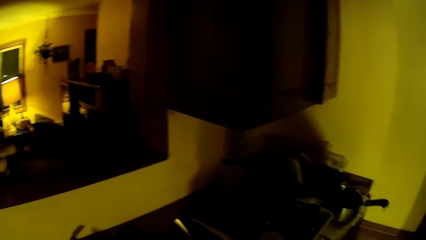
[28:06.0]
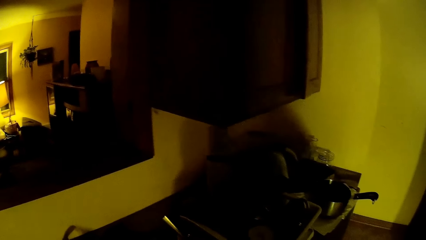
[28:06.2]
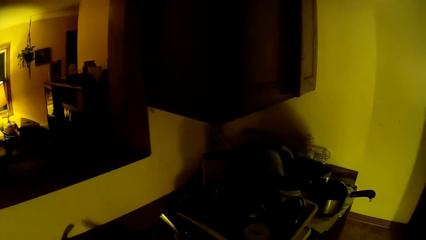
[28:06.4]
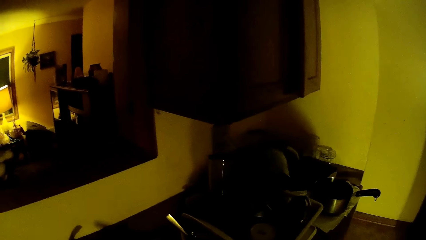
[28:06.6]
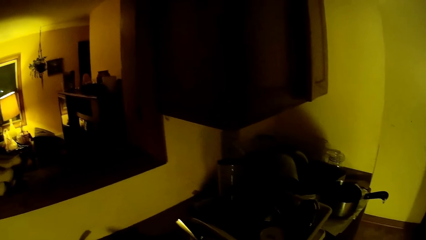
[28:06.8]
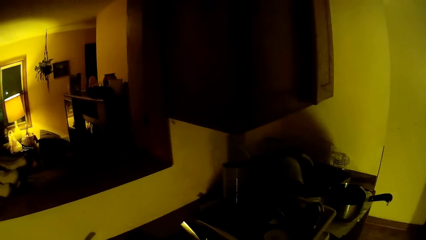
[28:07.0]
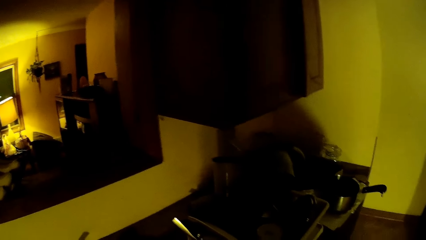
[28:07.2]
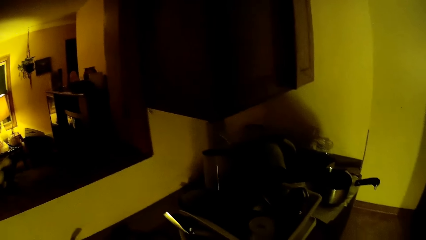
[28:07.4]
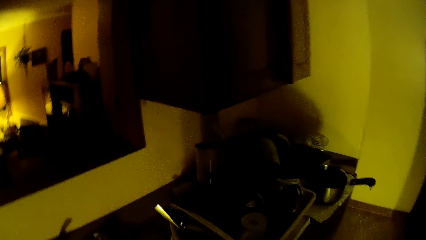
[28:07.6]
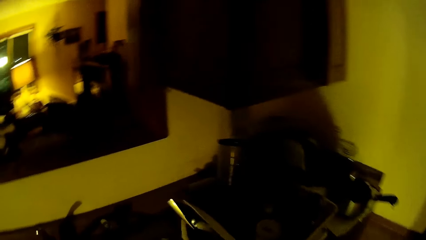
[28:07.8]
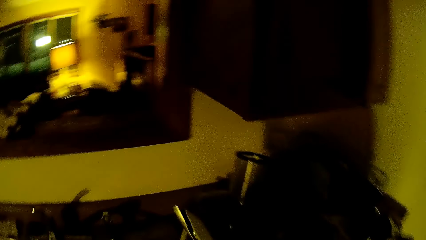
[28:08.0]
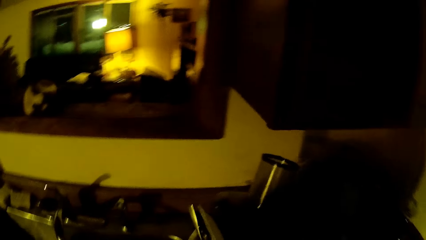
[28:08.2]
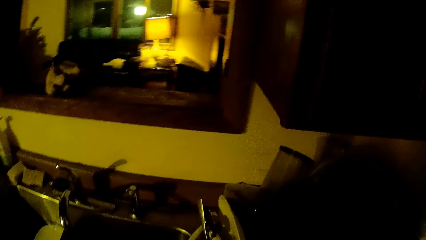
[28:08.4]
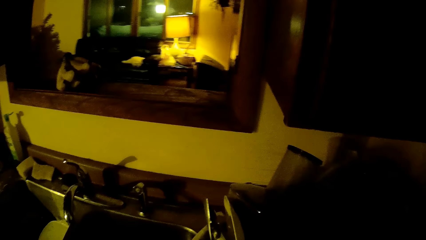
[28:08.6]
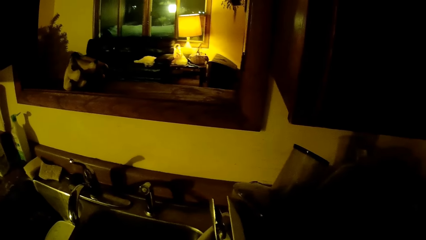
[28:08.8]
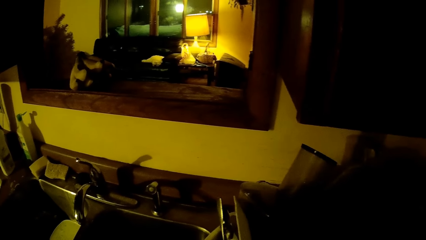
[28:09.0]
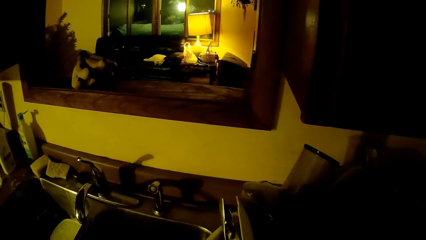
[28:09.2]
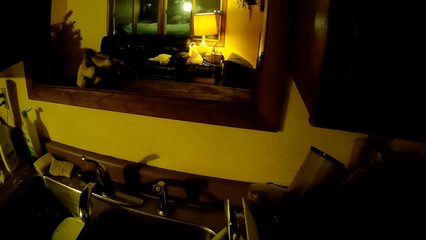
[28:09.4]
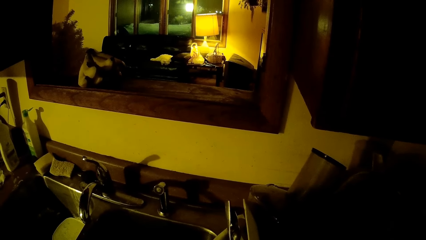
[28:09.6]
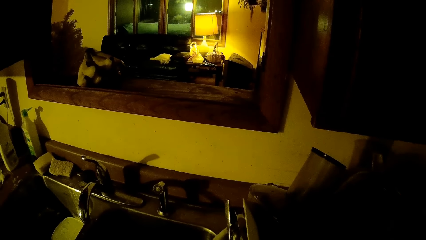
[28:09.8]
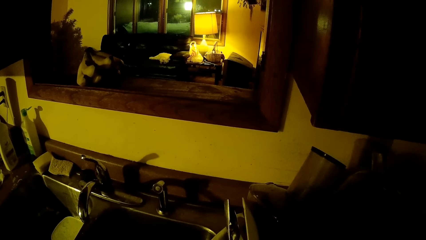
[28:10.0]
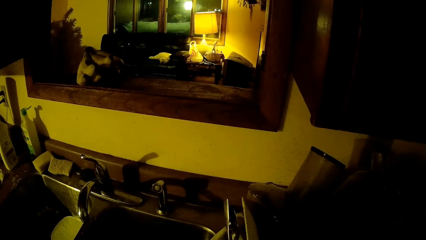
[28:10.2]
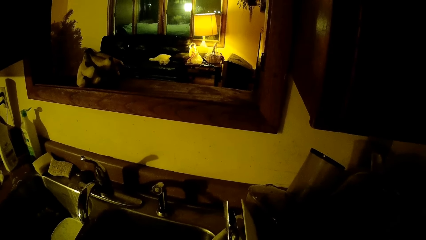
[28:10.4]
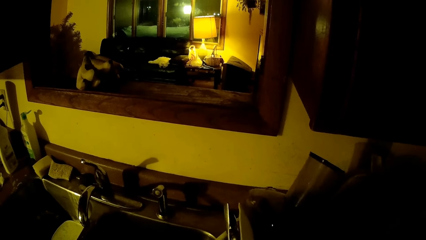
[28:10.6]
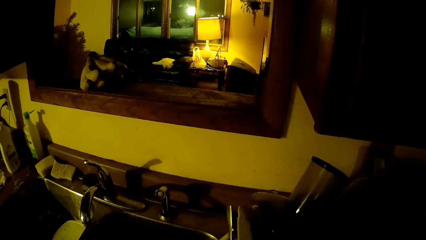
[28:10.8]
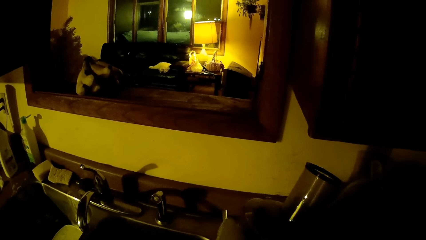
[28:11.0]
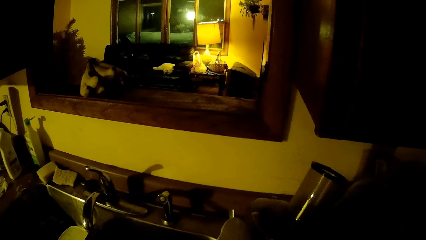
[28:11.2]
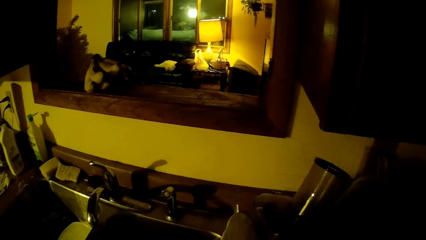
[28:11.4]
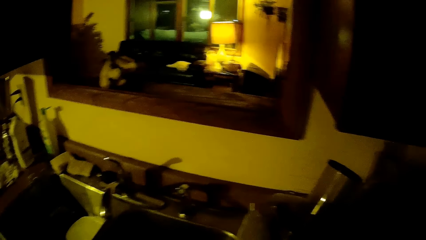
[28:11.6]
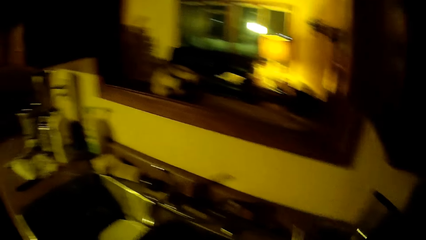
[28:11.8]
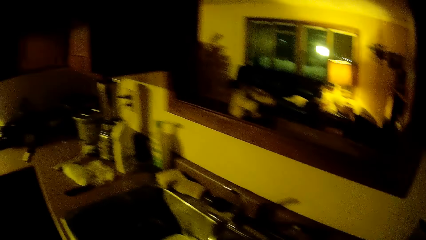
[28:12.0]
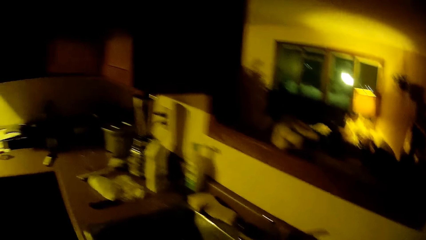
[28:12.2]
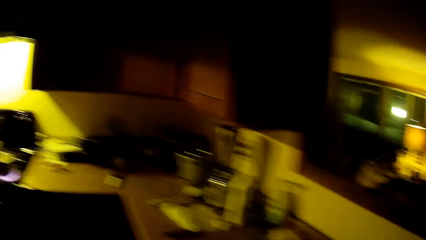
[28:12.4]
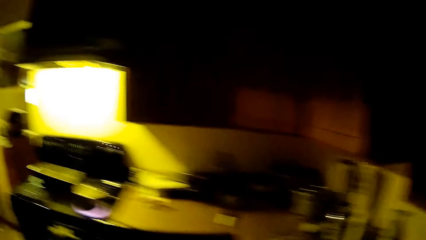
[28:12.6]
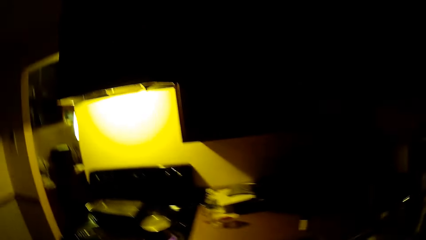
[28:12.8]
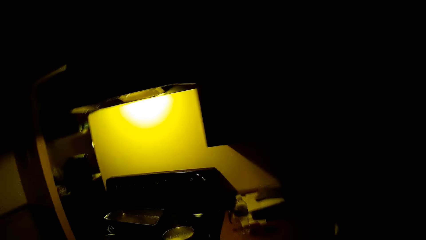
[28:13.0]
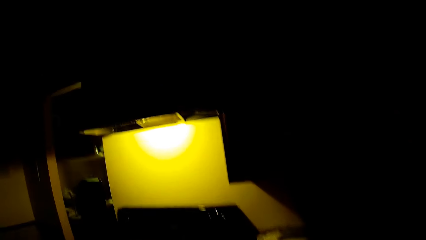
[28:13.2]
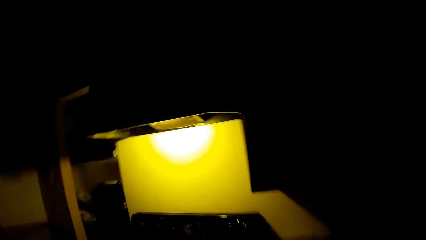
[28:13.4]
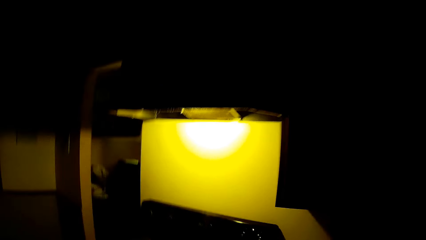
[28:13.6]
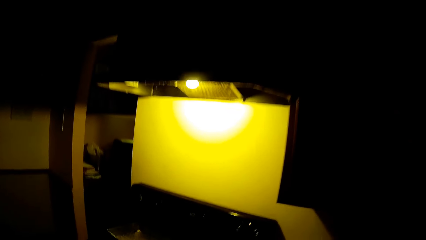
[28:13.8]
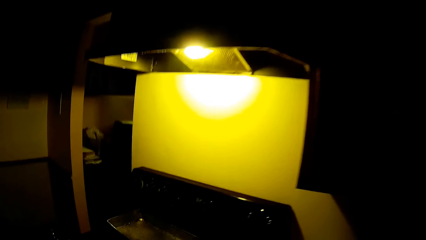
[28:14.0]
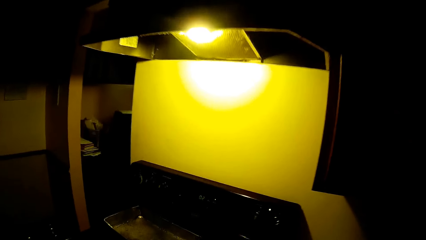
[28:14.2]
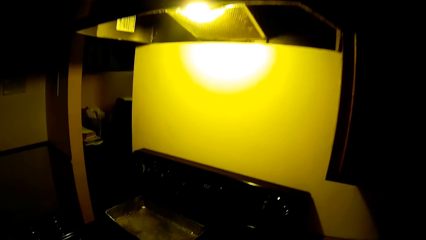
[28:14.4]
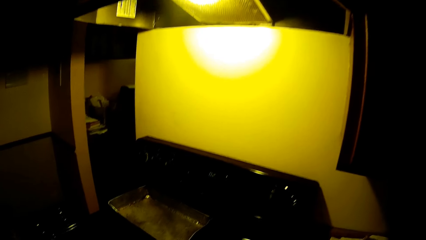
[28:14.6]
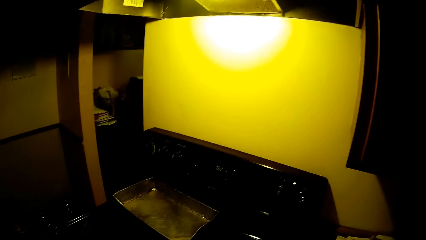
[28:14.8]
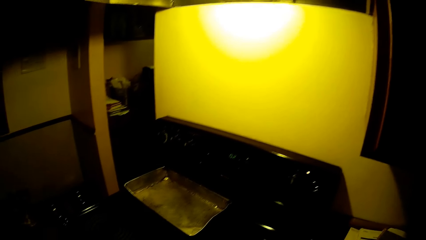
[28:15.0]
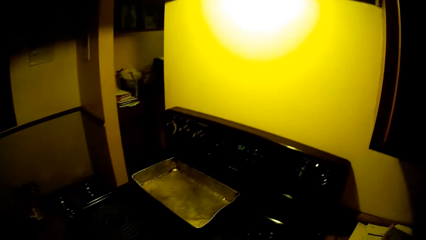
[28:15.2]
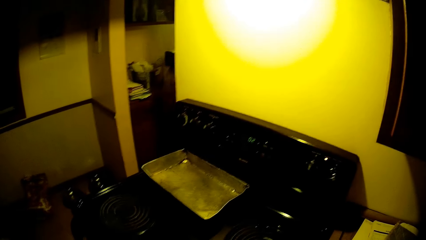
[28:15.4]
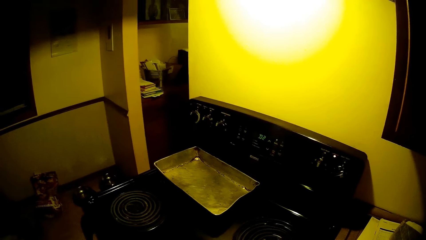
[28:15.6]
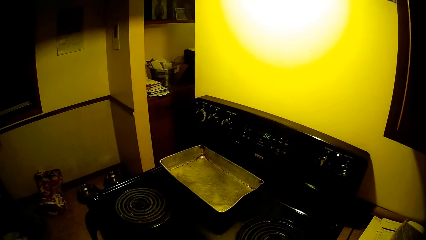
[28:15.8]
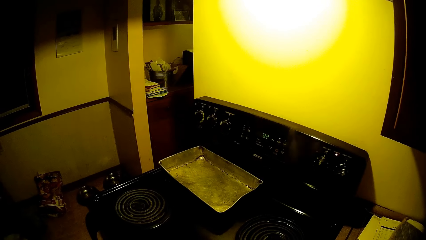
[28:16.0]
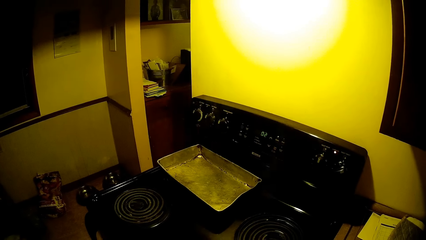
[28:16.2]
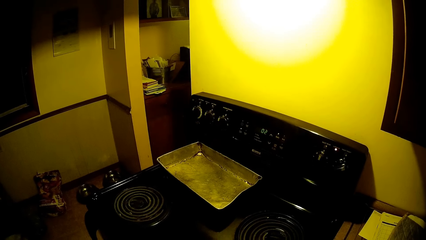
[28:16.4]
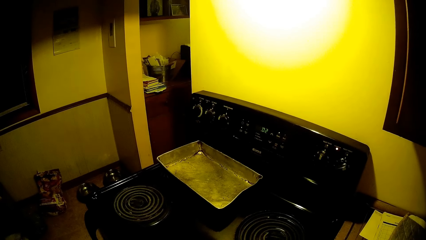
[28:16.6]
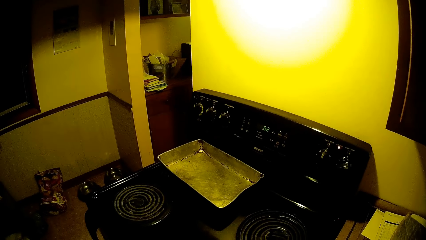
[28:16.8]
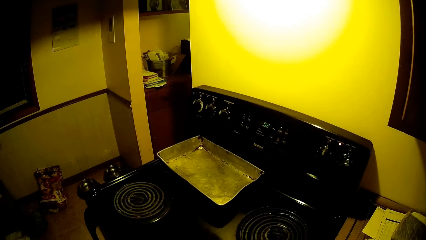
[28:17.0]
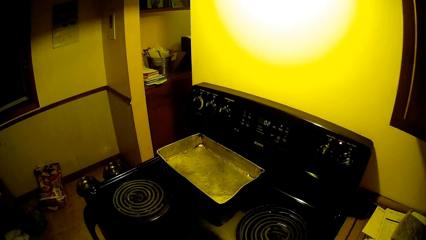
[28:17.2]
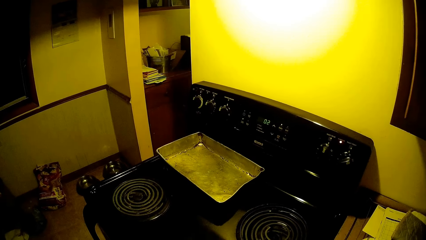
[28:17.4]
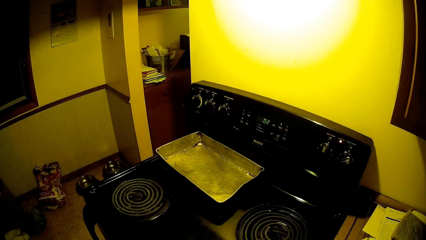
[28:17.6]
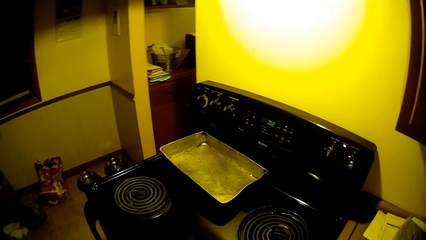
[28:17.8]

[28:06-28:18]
The camera wearer takes a plate from the stack. They touch the plate in the dish rack. They walk in the house.

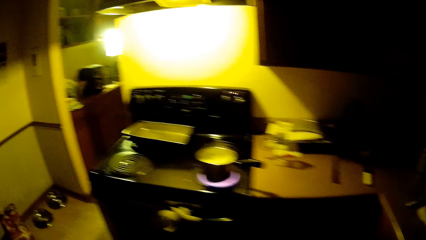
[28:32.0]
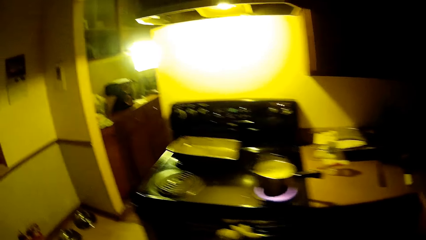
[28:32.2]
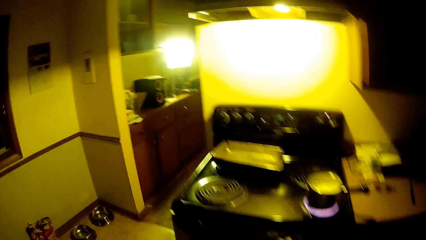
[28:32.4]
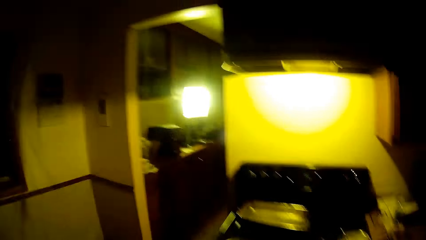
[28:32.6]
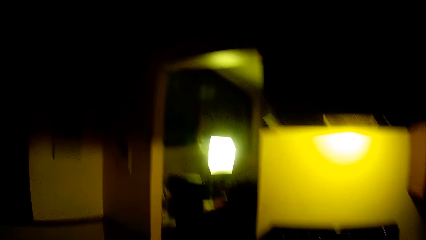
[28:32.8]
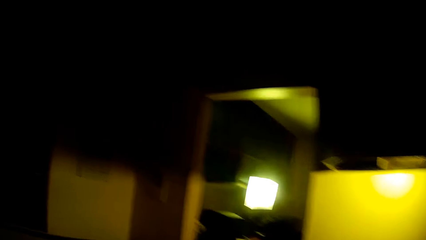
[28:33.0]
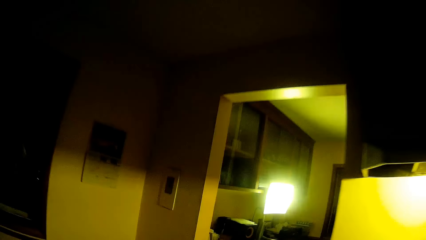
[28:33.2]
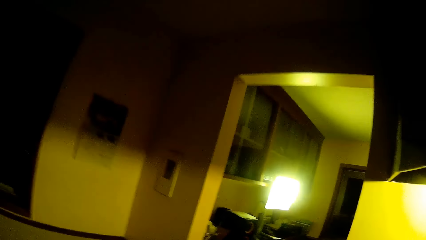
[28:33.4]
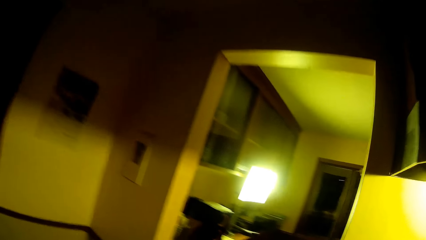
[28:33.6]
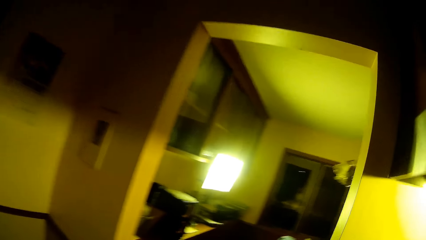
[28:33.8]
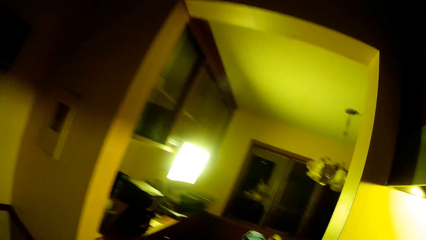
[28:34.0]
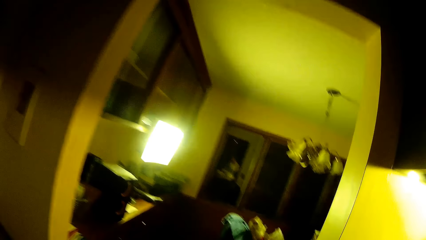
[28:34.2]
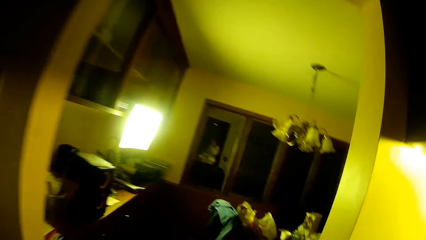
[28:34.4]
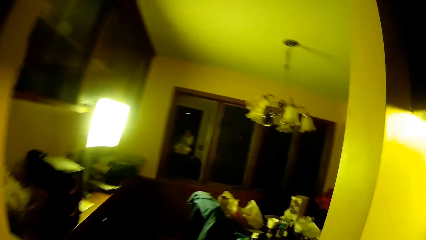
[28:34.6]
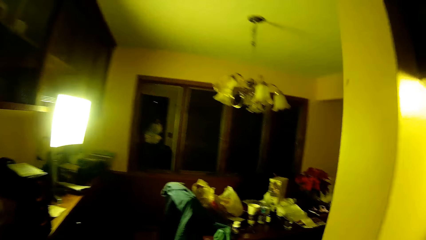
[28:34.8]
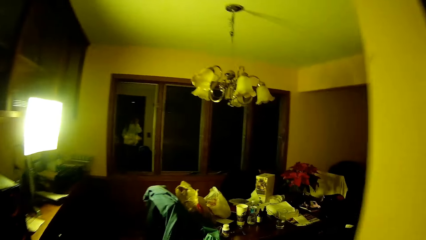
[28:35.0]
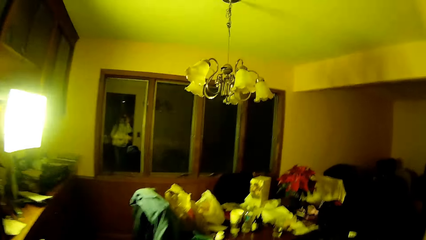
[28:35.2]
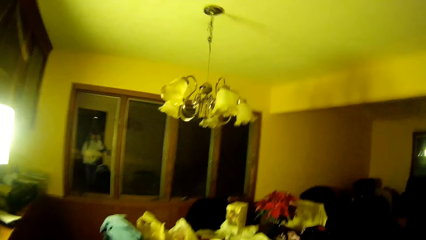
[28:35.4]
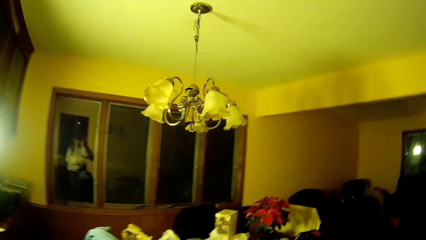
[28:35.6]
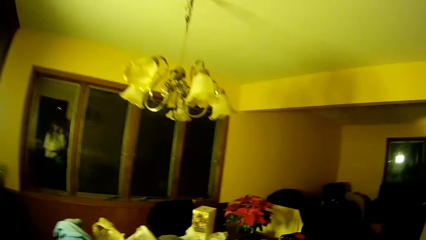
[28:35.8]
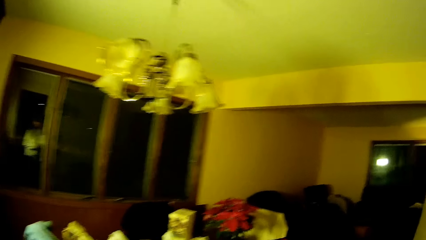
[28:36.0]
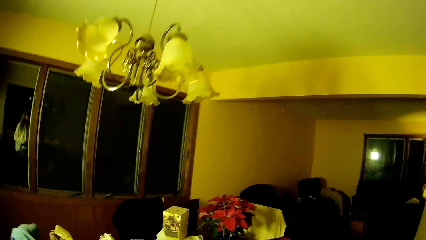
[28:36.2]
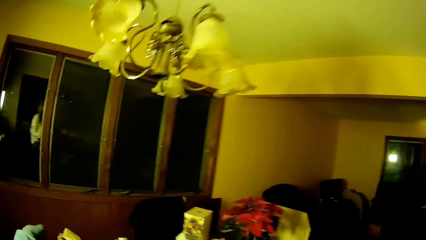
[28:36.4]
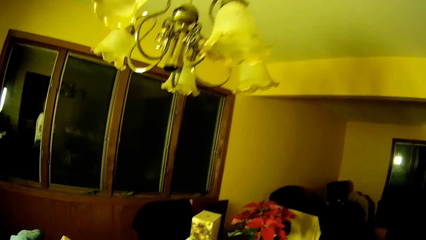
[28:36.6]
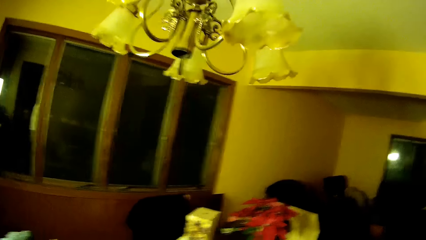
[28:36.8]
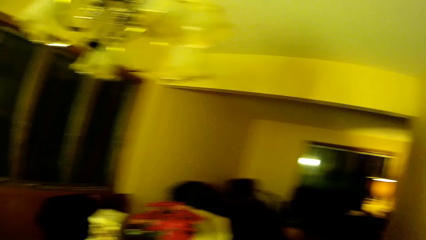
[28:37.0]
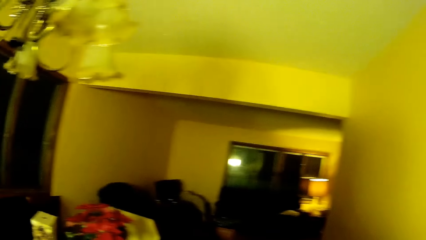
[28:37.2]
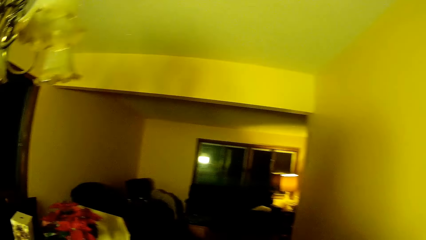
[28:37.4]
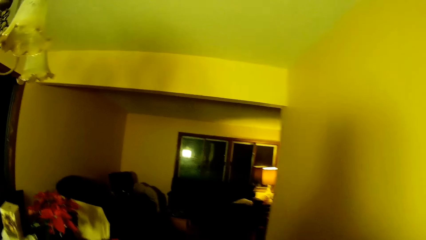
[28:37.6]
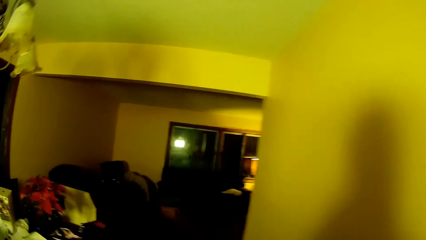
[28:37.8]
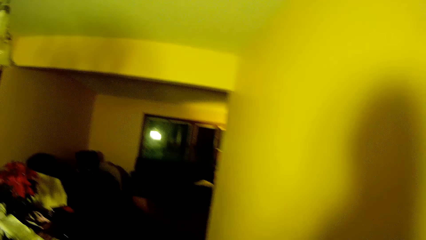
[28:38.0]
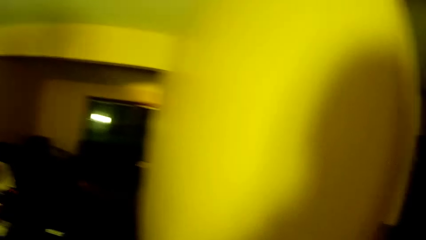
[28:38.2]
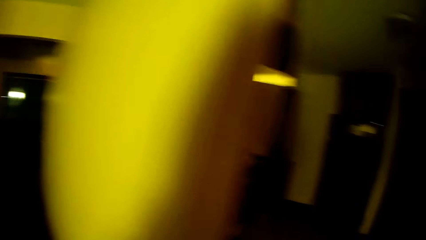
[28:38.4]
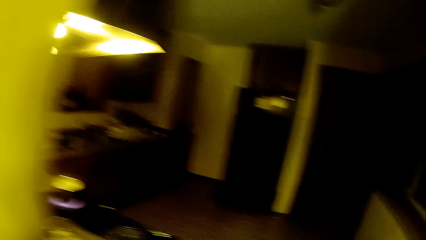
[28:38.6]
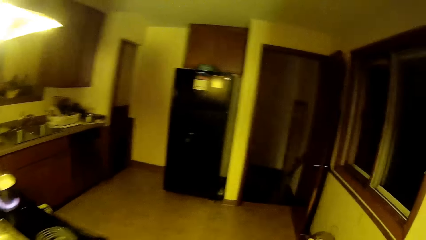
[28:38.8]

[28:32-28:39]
The camera wearer leaves the kitchen. They move towards the dining table. They turn back.
